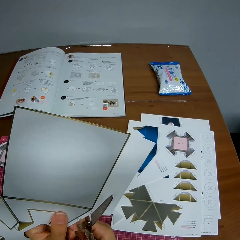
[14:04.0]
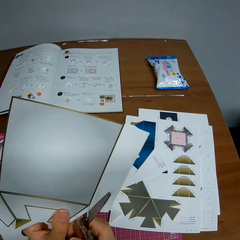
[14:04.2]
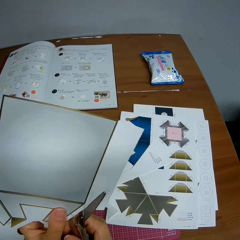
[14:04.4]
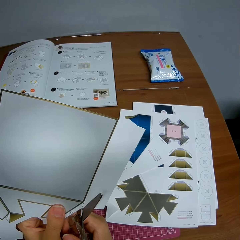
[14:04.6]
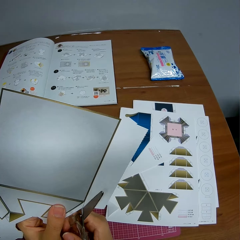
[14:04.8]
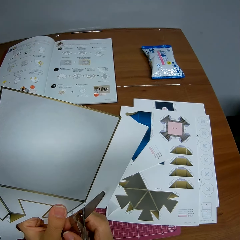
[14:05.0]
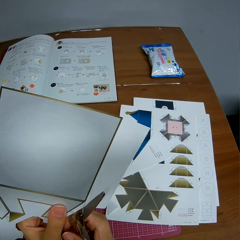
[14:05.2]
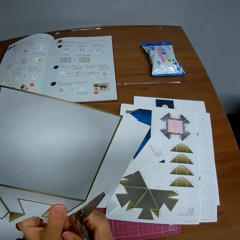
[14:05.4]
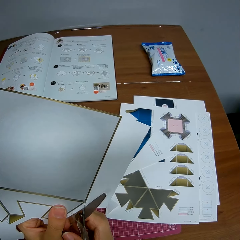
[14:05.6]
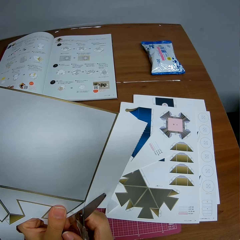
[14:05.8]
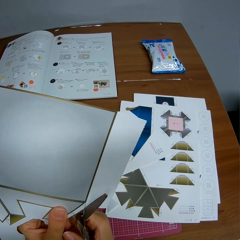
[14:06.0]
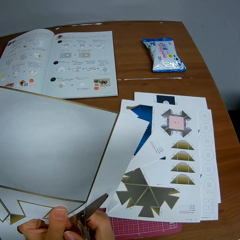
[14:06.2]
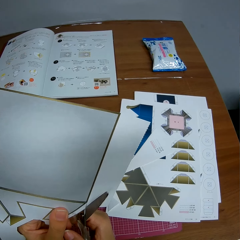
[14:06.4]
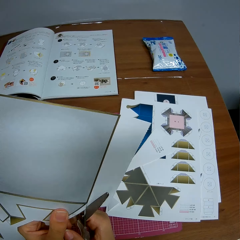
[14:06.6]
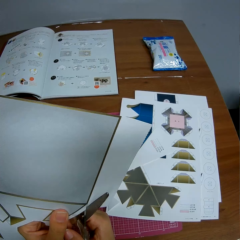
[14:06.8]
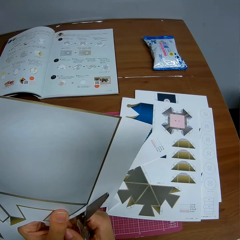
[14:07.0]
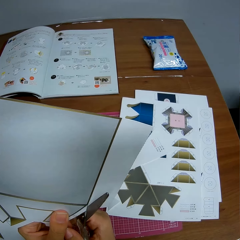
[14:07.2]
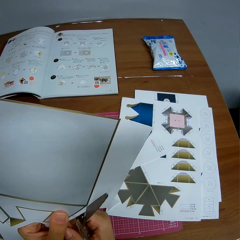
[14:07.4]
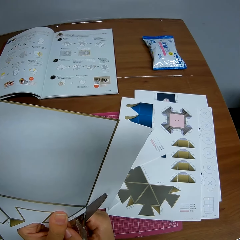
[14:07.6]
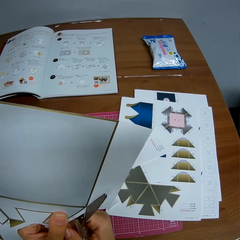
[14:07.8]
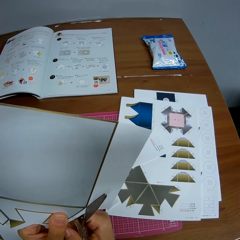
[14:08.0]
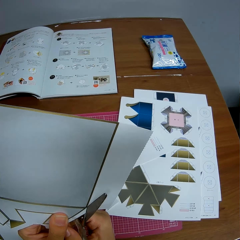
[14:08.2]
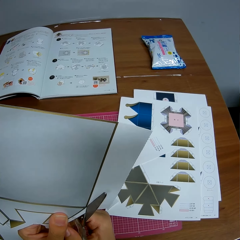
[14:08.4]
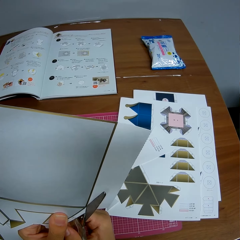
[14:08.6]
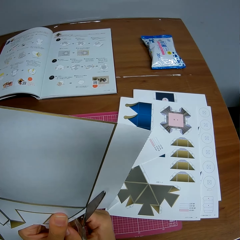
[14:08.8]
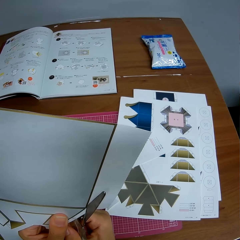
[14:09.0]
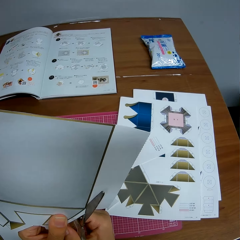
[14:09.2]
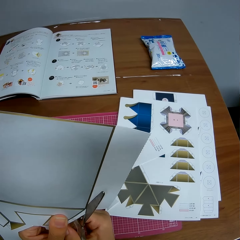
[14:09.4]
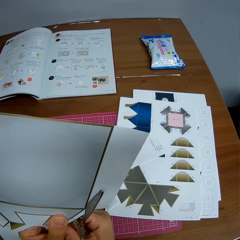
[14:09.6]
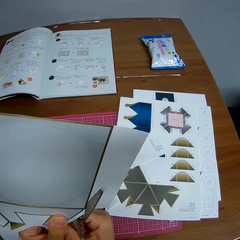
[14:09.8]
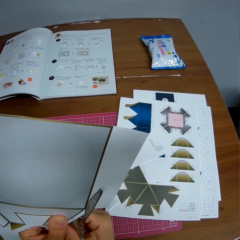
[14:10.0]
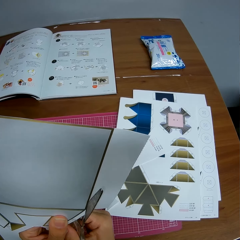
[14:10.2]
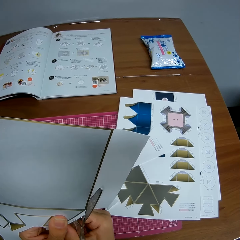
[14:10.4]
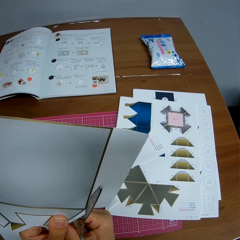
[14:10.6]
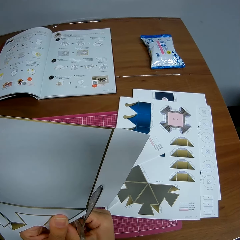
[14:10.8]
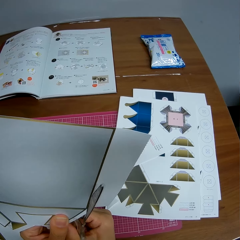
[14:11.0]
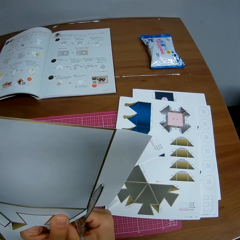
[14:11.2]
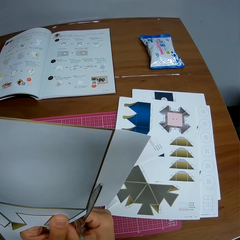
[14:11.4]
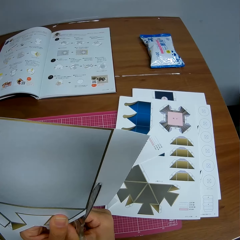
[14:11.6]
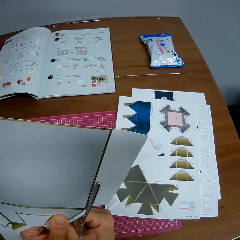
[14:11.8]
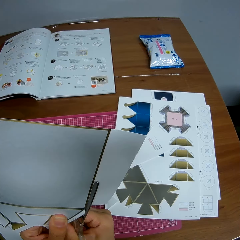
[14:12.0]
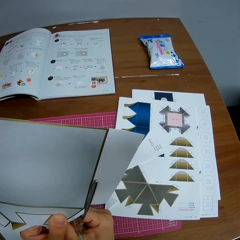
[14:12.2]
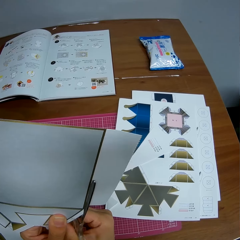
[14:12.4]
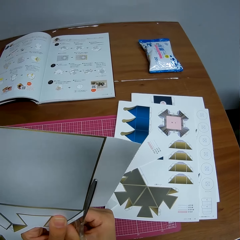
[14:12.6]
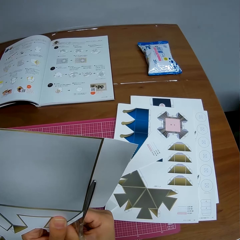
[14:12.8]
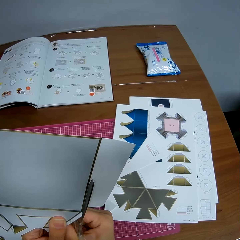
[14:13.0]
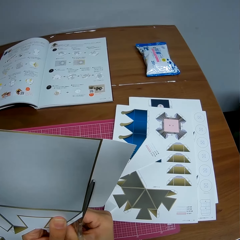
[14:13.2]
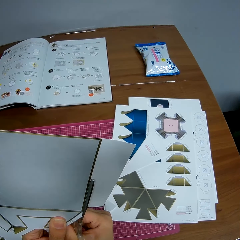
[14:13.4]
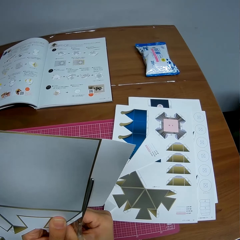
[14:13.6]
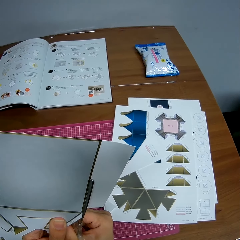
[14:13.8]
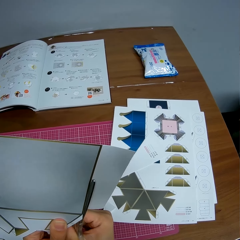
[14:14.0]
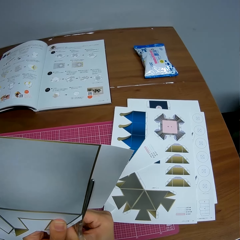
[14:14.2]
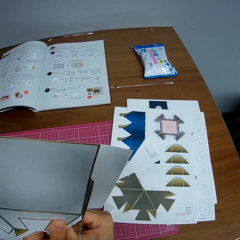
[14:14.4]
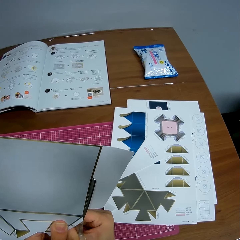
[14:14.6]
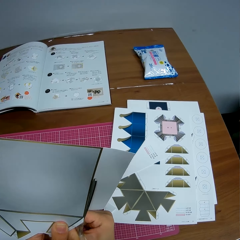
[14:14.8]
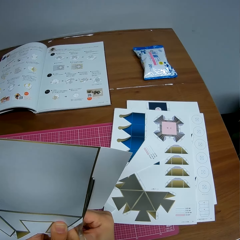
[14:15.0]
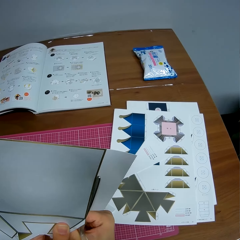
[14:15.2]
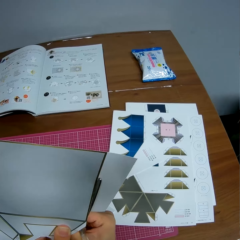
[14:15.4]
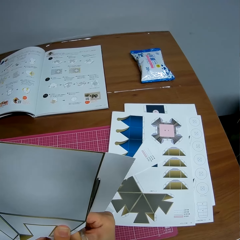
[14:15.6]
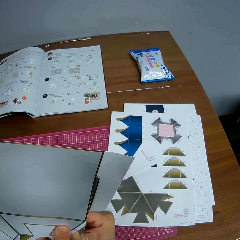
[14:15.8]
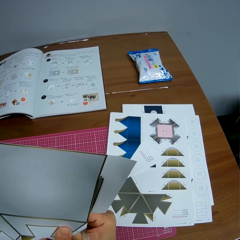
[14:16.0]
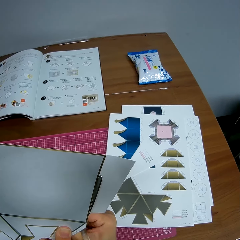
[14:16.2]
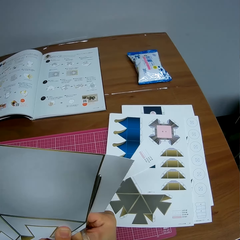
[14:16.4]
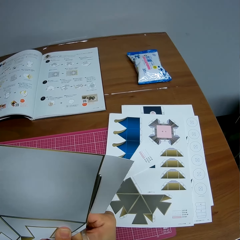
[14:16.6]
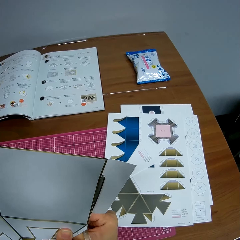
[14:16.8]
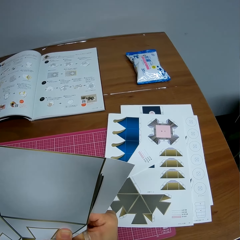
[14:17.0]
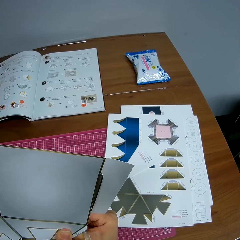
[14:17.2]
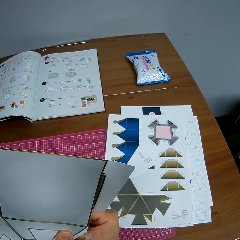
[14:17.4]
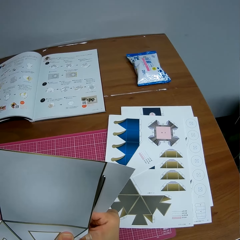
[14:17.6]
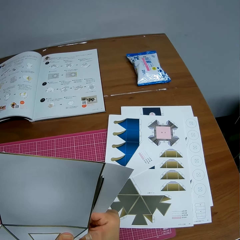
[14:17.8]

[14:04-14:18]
The camera wearer cuts out the edge of the paper design with the scissors. They set the scissors on the crafting paper.

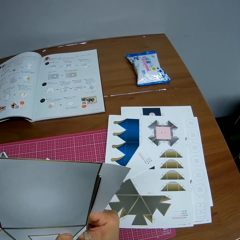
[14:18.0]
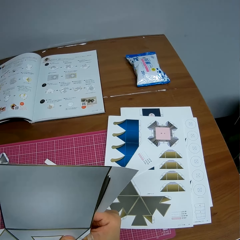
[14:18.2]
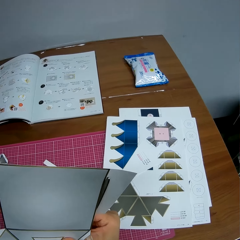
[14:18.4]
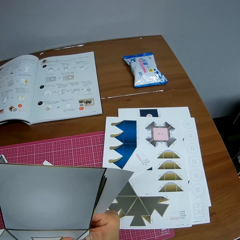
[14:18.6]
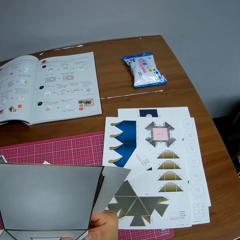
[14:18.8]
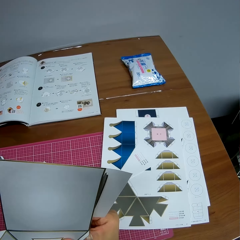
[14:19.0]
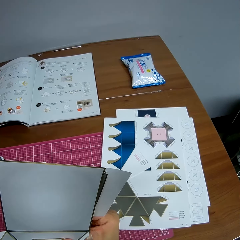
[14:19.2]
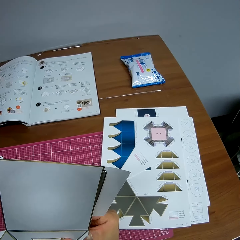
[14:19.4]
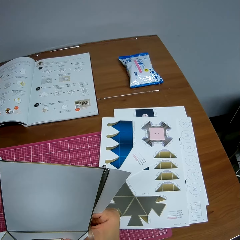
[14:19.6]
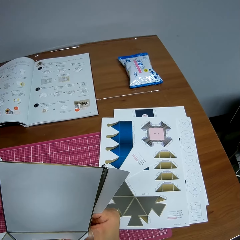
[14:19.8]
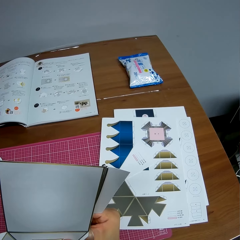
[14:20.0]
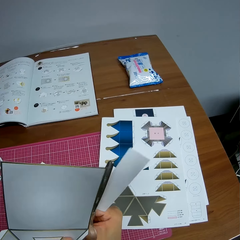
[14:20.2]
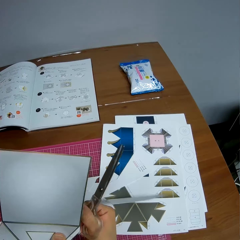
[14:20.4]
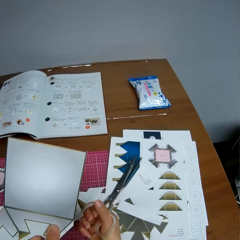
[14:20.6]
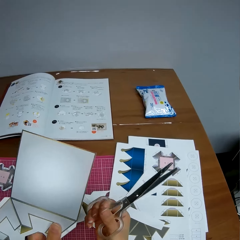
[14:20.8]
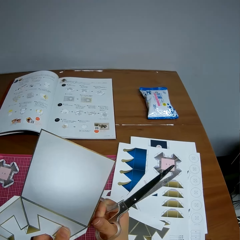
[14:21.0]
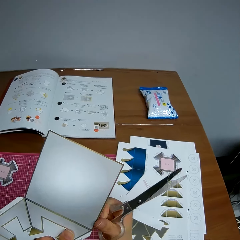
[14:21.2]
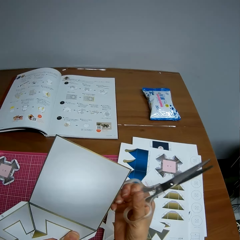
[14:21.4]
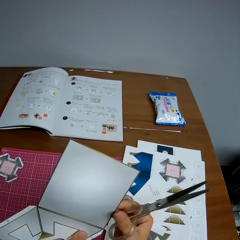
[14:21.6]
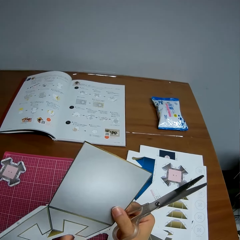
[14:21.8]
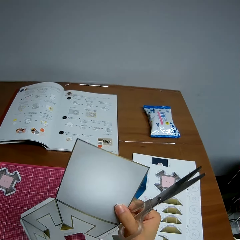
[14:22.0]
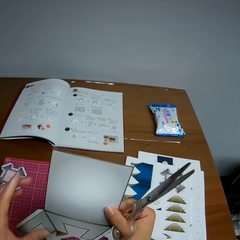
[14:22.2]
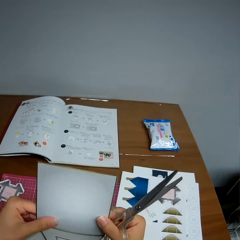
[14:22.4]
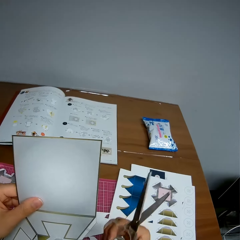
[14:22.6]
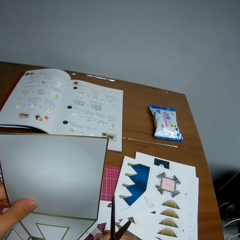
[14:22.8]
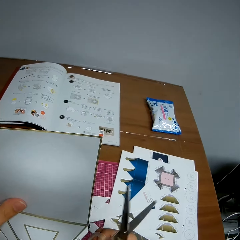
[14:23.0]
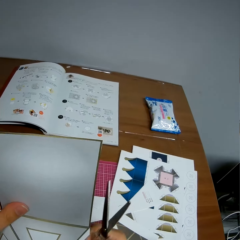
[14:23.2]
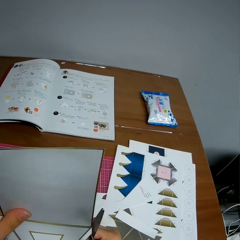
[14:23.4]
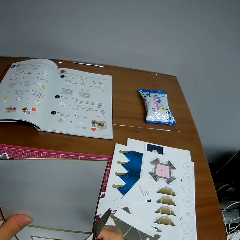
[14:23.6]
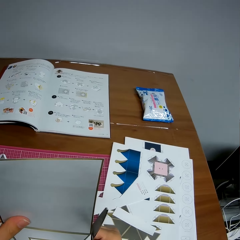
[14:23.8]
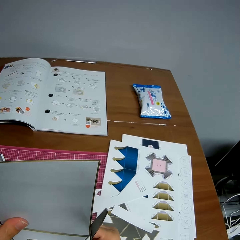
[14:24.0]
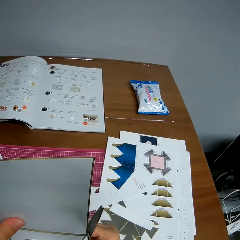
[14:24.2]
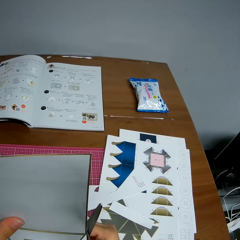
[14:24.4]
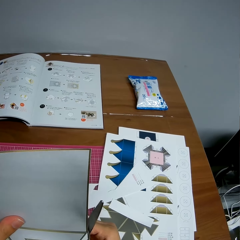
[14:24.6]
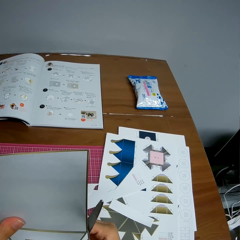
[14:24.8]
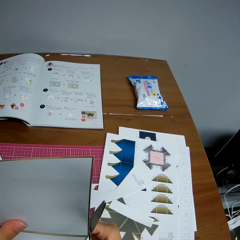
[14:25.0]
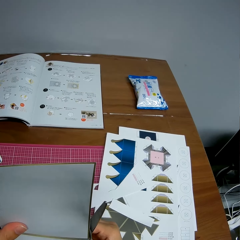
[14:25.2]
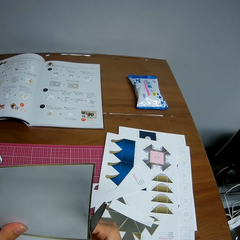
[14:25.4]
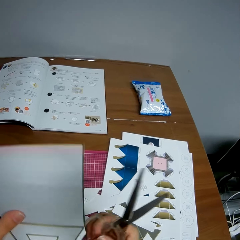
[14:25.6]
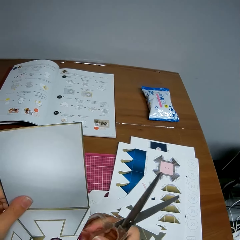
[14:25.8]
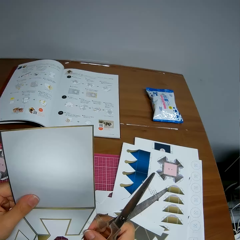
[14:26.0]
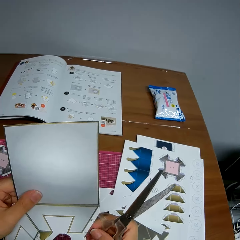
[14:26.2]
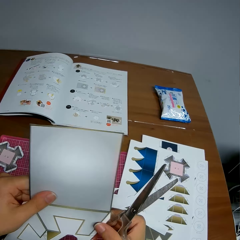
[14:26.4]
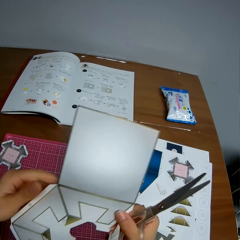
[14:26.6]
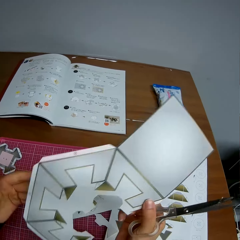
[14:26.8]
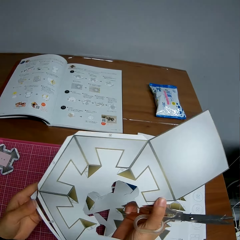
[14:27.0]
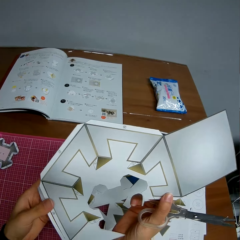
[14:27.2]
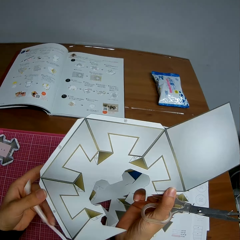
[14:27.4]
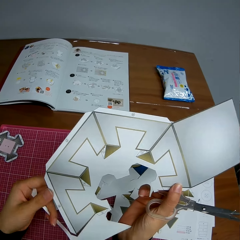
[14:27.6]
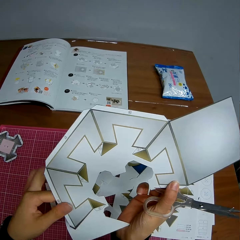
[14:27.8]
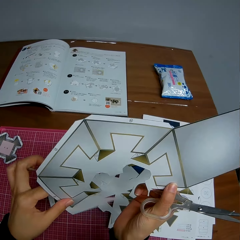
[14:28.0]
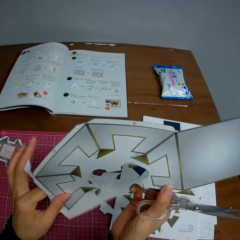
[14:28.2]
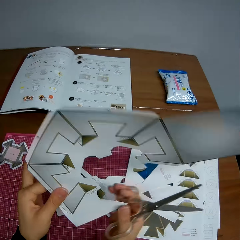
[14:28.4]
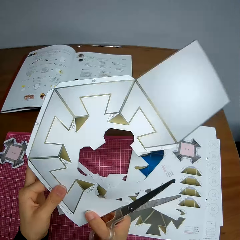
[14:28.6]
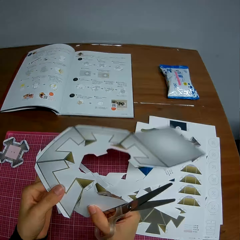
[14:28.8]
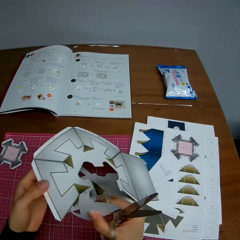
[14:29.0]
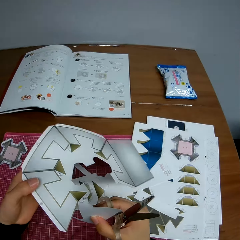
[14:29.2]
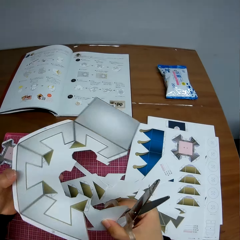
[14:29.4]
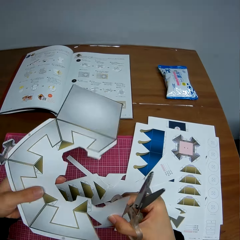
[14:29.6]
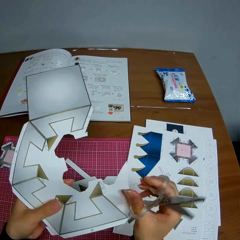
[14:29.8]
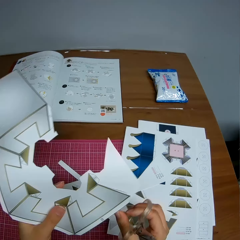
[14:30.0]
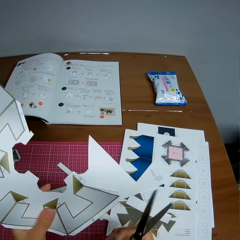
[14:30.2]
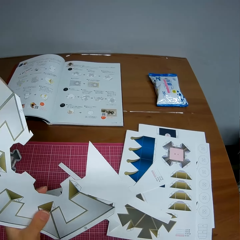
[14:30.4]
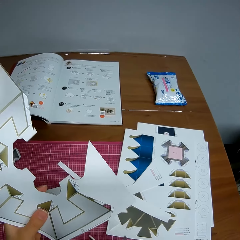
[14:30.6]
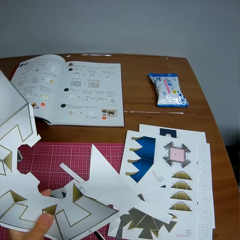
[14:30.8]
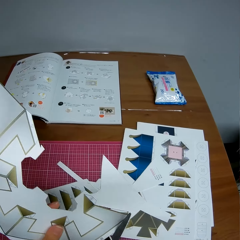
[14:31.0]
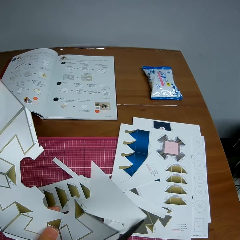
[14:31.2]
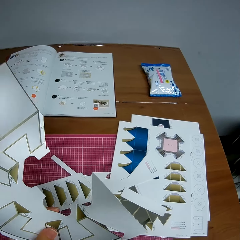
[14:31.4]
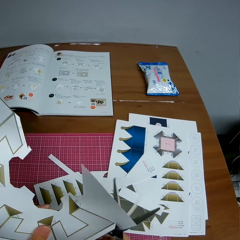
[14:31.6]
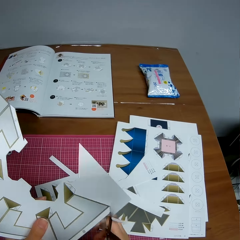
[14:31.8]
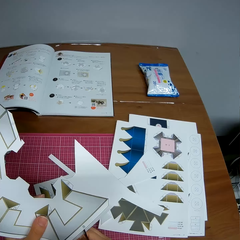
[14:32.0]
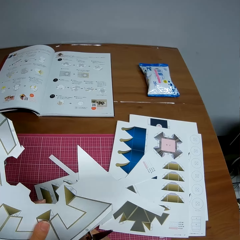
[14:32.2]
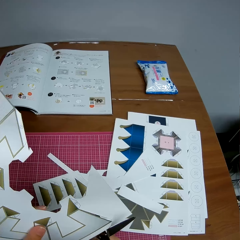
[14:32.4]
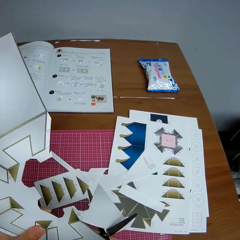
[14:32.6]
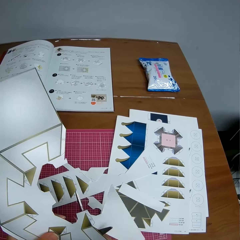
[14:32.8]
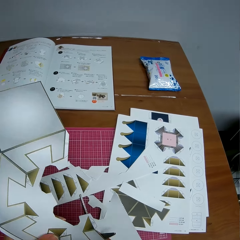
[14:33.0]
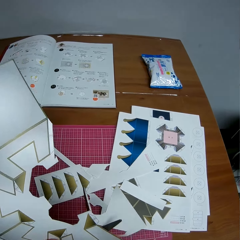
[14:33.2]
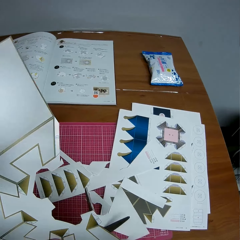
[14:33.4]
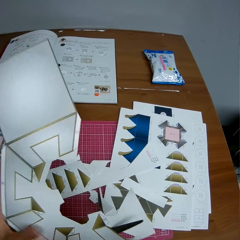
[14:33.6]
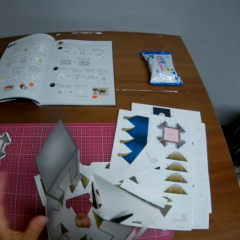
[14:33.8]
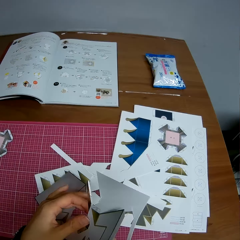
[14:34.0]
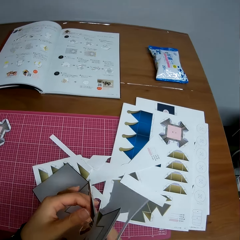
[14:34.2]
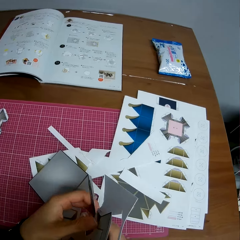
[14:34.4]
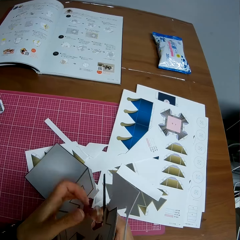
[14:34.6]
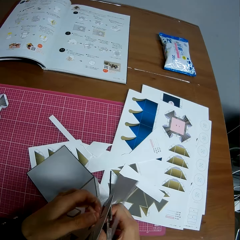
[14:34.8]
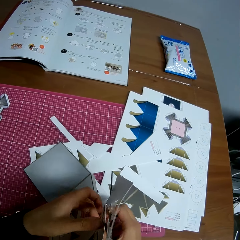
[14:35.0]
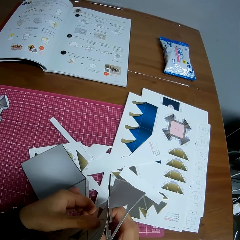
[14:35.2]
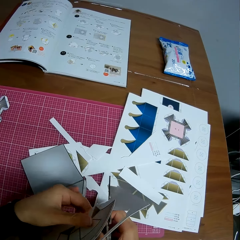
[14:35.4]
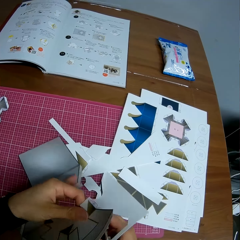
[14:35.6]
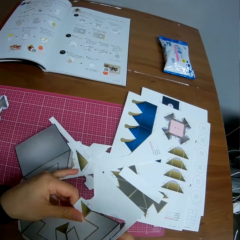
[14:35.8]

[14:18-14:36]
The camera wearer drops a piece of crafting paper. They adjust the crafting paper. They cut the crafting paper with the scissors. They adjust the crafting paper. They turn the paper design. They cut the paper design. They set the scissors on the crafting paper. They adjust the crafting paper.
